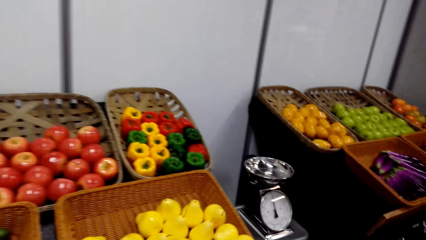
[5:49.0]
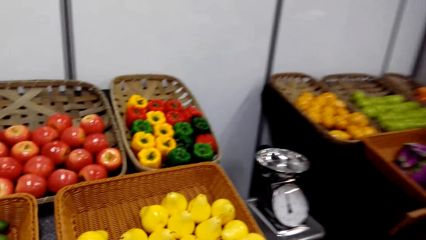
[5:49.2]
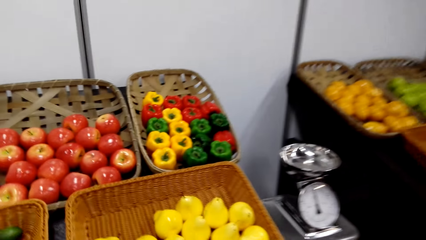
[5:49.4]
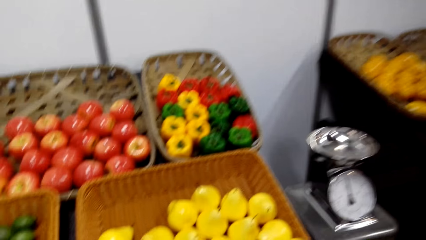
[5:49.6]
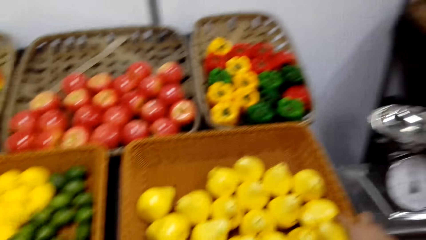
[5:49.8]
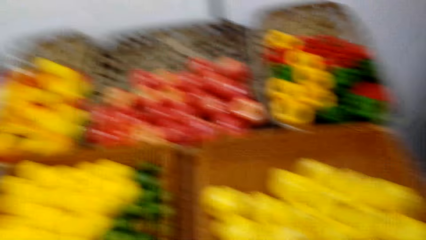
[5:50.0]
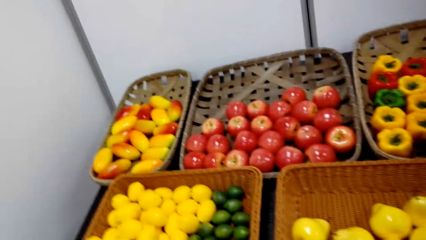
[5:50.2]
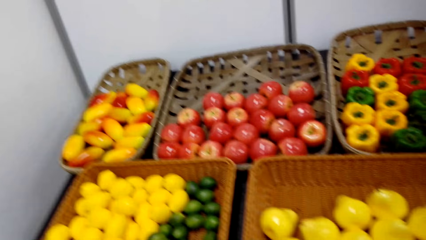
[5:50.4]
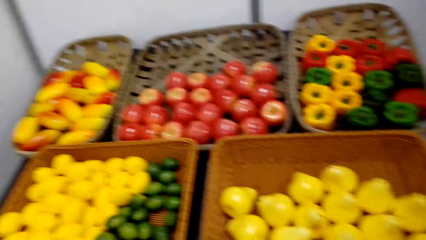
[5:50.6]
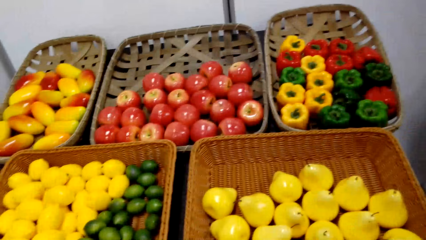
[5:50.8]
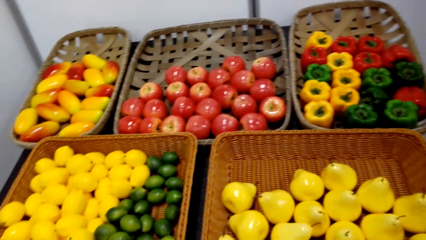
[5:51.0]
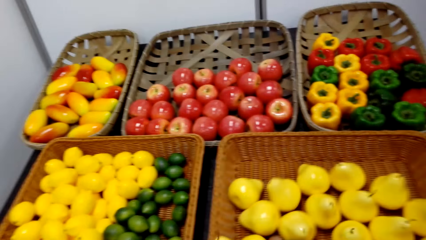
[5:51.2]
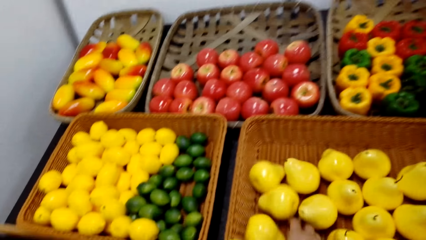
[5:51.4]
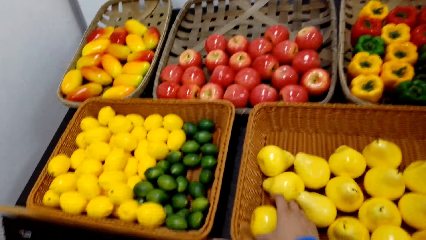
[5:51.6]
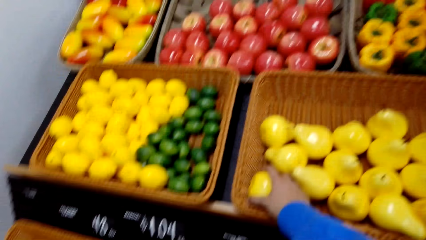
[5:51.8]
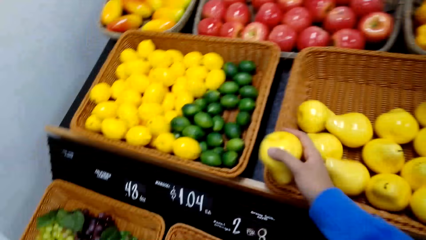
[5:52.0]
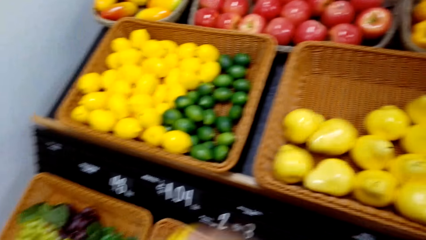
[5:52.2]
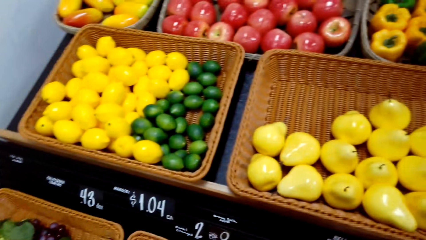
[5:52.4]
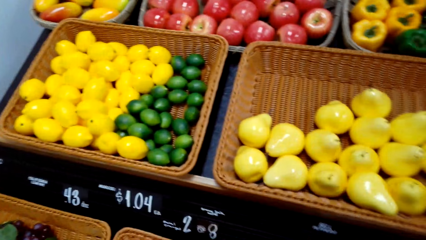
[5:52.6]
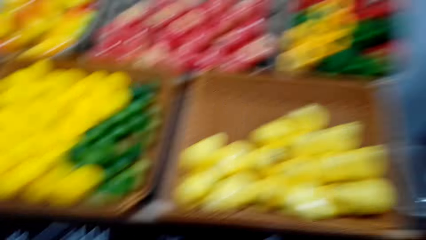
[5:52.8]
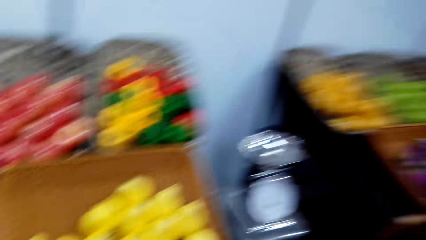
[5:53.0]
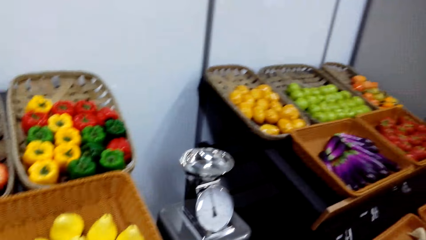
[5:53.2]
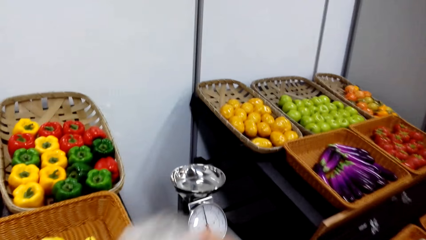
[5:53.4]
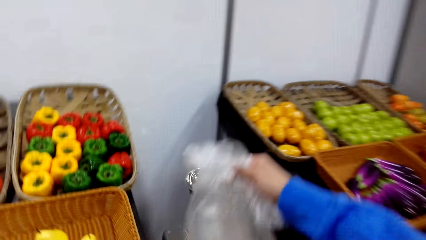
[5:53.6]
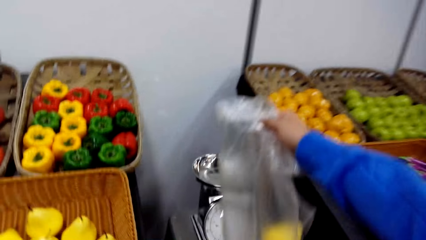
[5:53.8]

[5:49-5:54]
The camera wearer opens up the bag. They pick pears fruit and put the pears fruit in a polythene paper. They pick pears fruit and put the pears fruit in the polythene paper. They shift the polythene paper to the right hand.

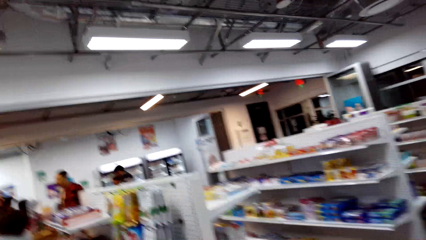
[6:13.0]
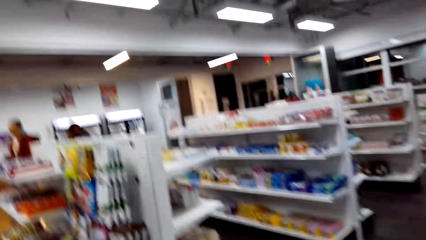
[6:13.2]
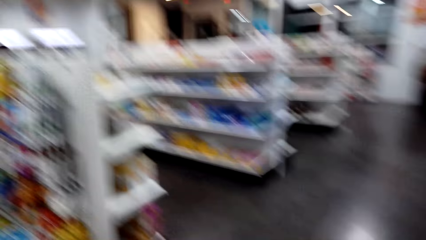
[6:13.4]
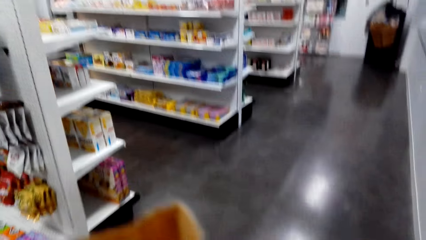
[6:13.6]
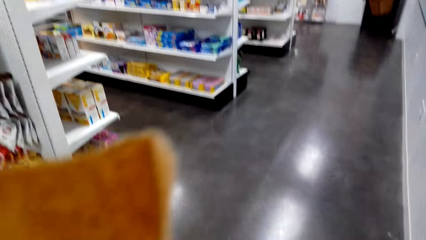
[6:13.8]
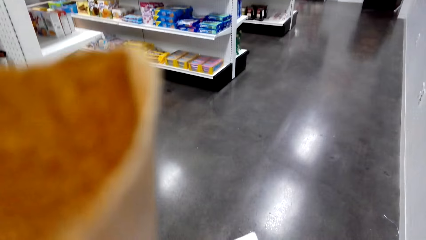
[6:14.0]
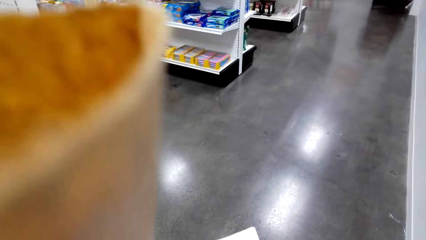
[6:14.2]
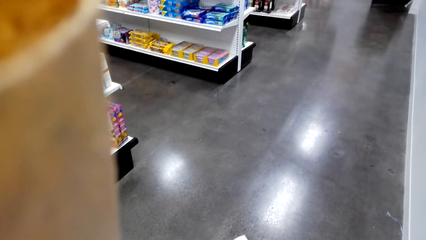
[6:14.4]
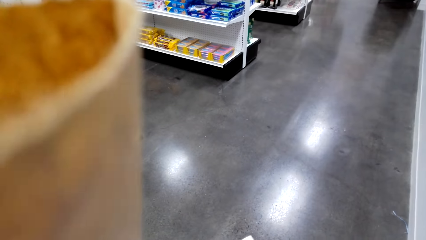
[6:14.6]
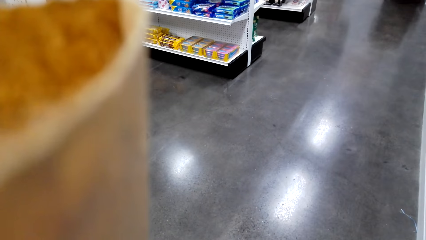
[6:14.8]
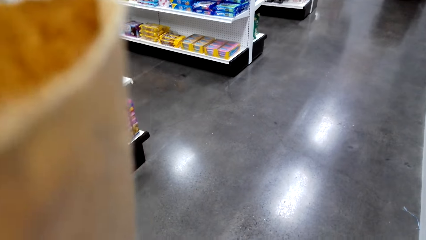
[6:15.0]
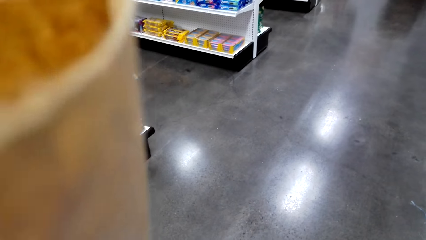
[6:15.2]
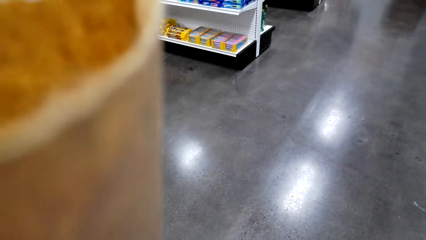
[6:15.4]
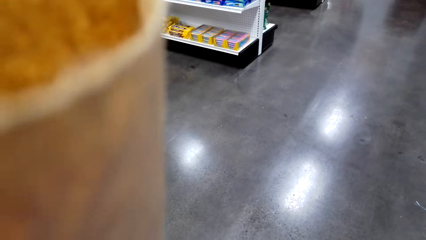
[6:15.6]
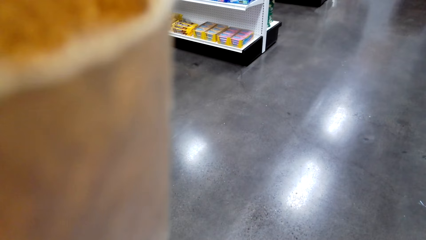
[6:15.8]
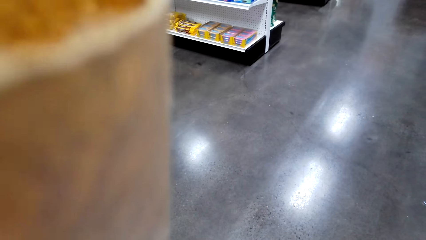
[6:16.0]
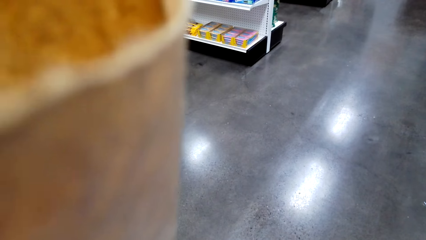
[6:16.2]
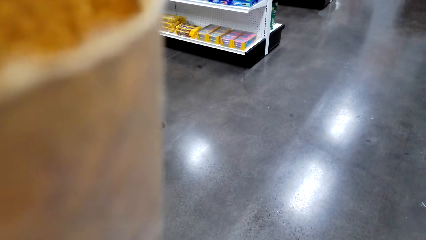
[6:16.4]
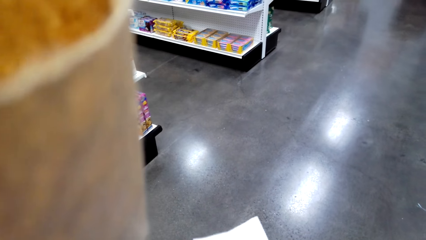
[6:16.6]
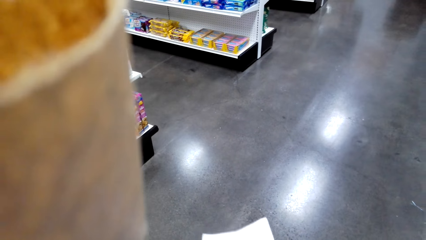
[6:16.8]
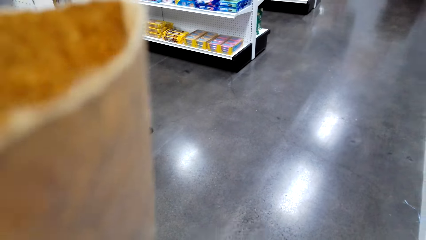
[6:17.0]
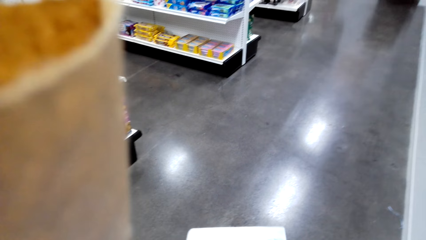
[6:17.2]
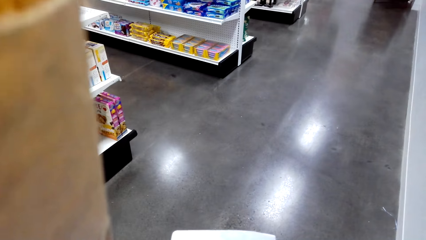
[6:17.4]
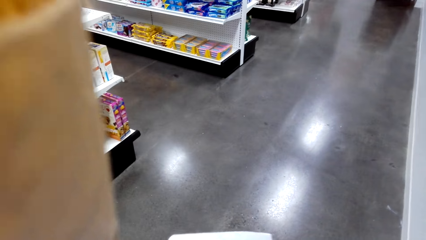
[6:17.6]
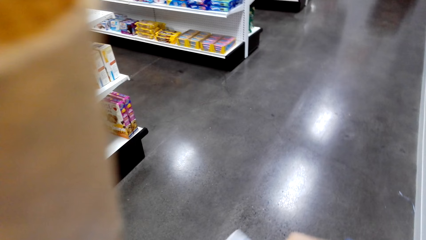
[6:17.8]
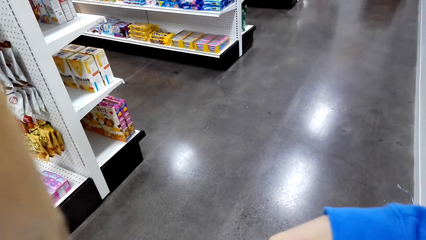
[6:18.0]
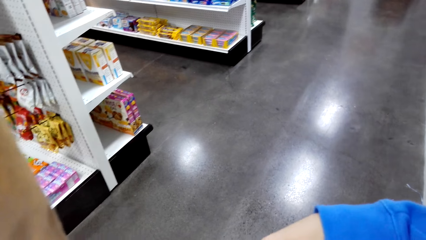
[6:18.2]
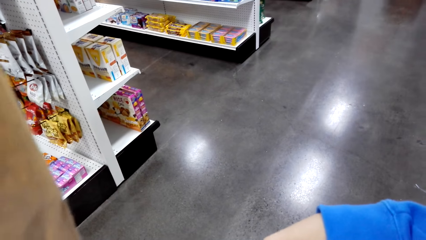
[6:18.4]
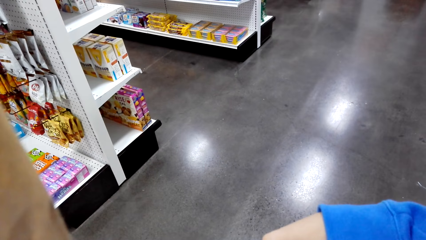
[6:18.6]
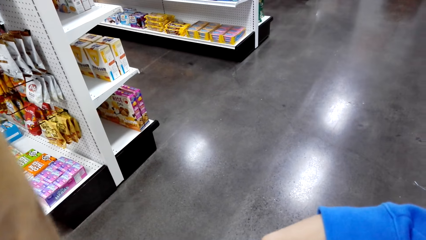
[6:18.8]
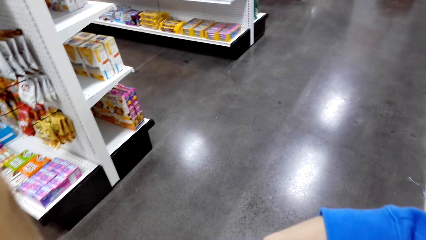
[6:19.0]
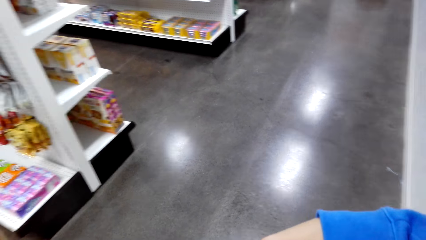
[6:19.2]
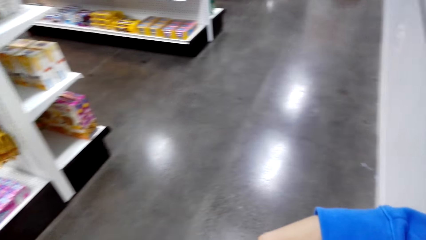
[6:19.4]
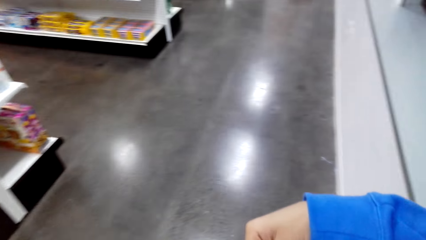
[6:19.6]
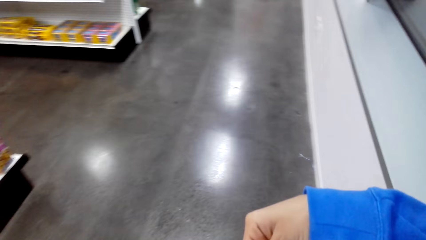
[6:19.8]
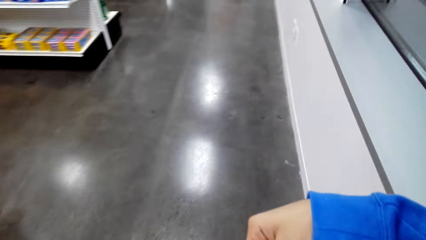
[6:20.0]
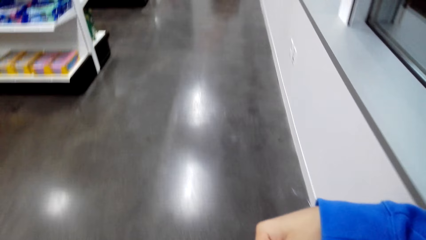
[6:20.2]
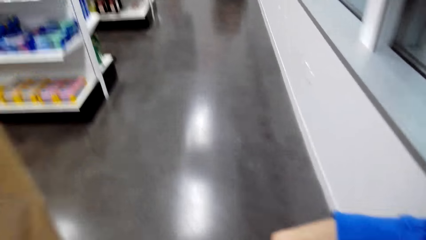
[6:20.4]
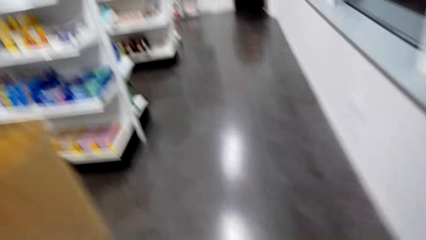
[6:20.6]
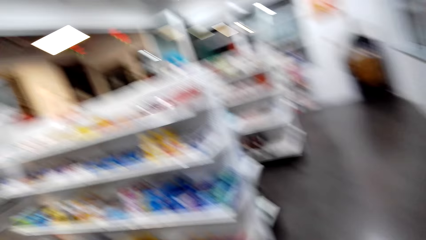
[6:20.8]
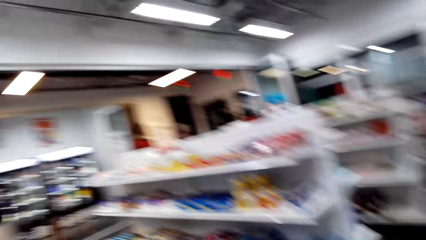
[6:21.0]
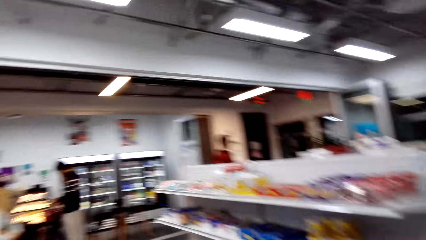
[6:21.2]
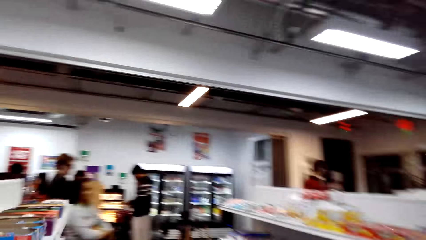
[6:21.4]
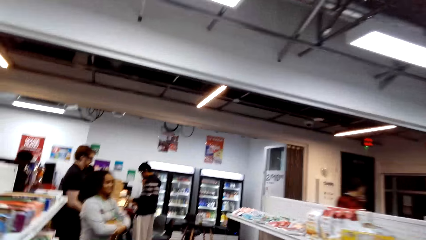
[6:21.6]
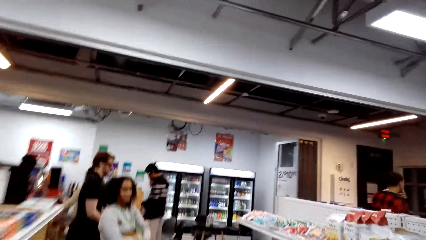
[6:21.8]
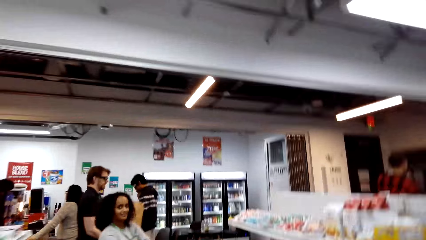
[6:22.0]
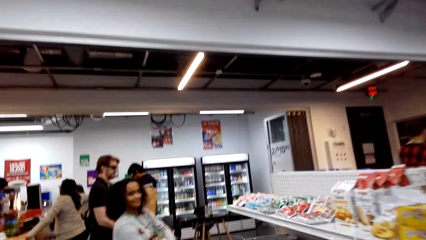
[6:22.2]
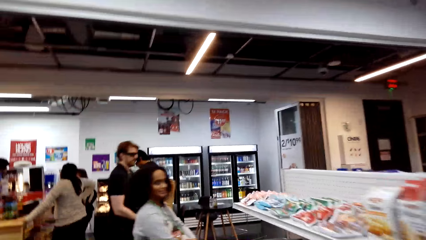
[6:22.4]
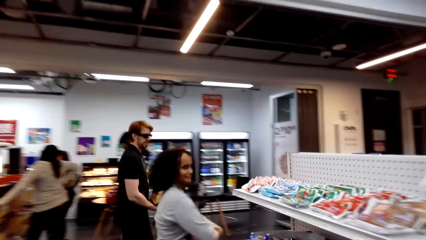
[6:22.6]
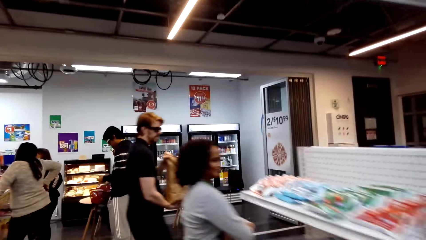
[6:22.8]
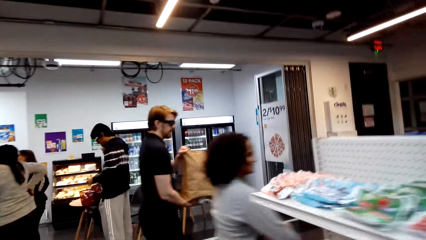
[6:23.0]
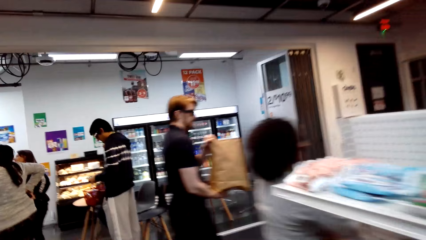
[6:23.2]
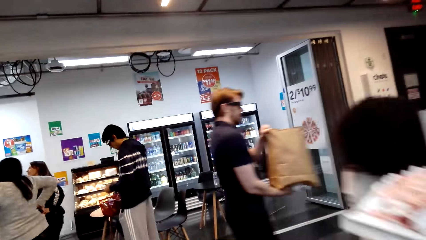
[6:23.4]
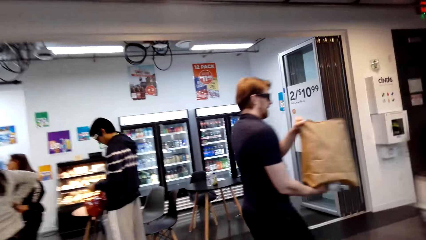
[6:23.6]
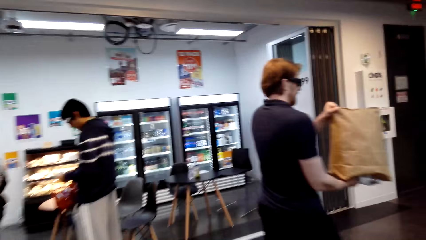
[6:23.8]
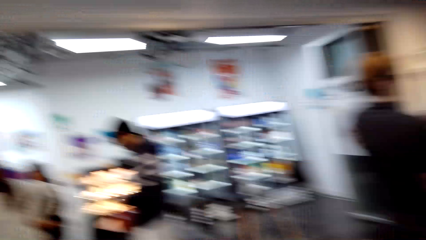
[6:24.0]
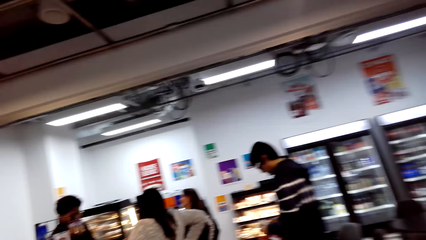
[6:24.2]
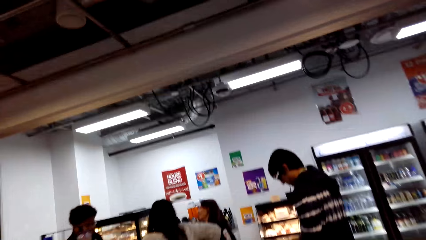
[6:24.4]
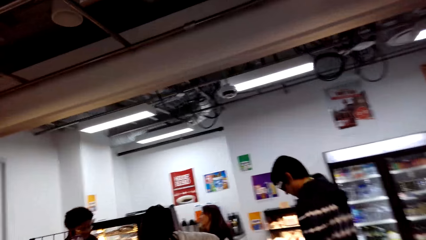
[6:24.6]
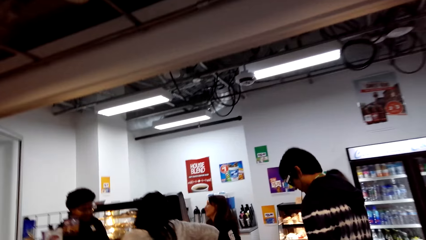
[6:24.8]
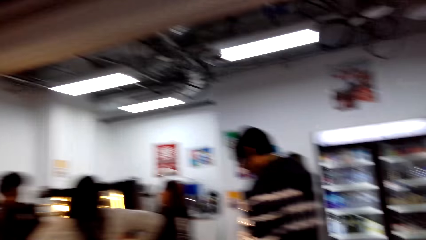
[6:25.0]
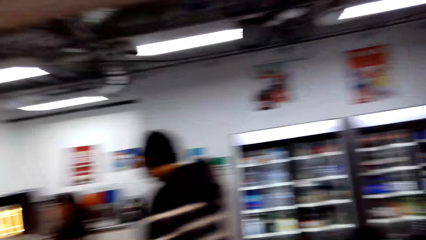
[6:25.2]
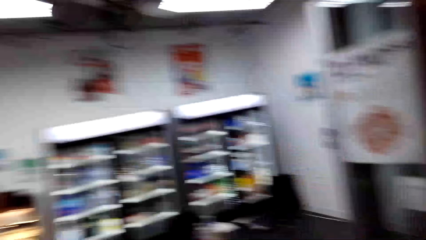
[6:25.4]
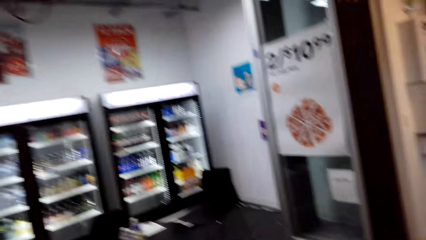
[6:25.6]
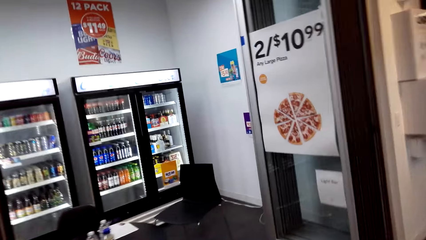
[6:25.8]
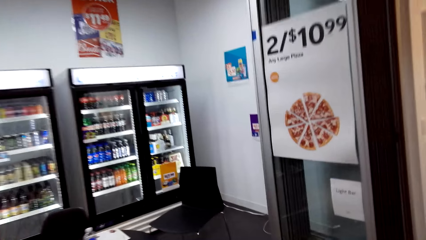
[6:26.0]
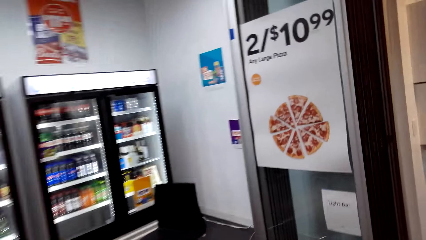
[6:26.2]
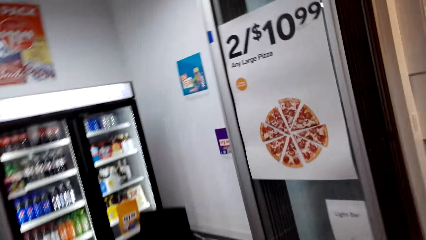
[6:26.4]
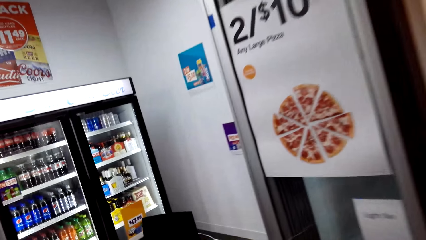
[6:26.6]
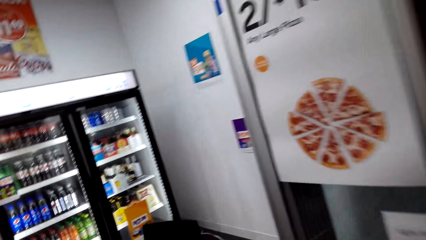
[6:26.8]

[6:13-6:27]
The camera wearer takes a carrier bag. They look at a paper. They walk around. They look on the paper list. They walk around and look around.
